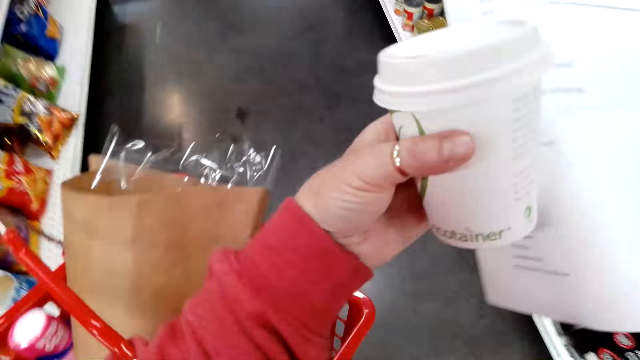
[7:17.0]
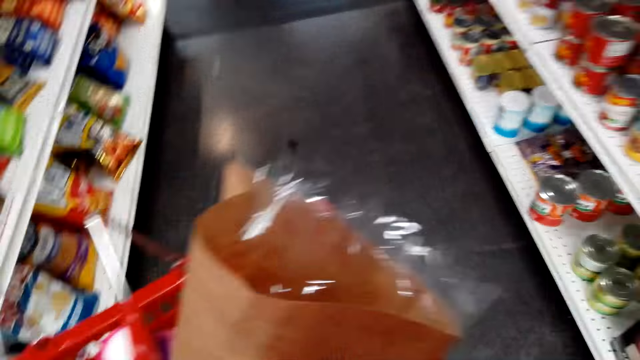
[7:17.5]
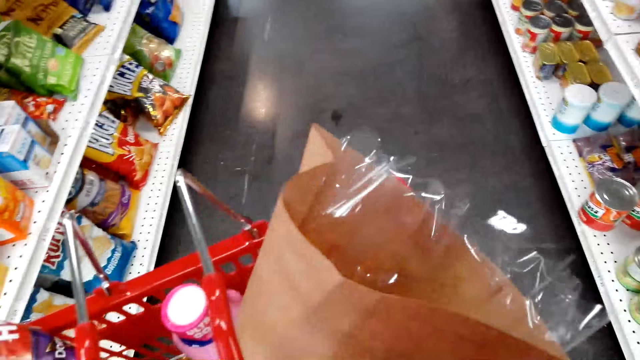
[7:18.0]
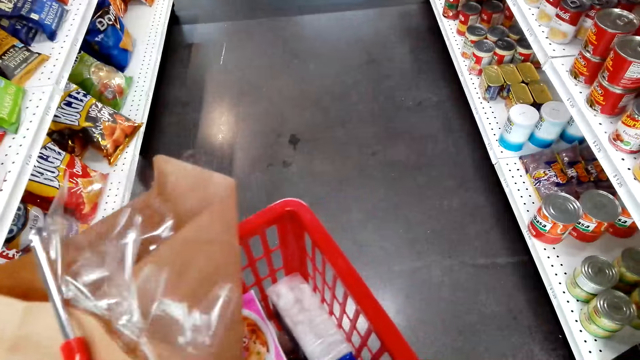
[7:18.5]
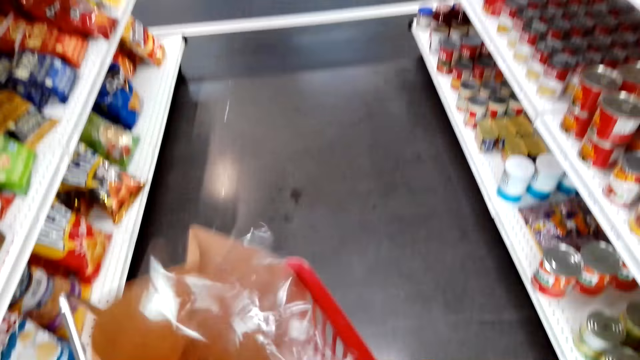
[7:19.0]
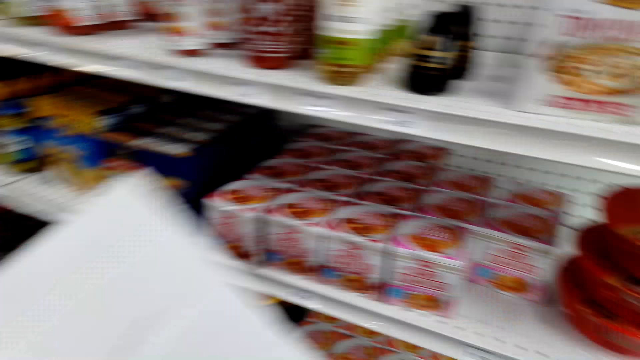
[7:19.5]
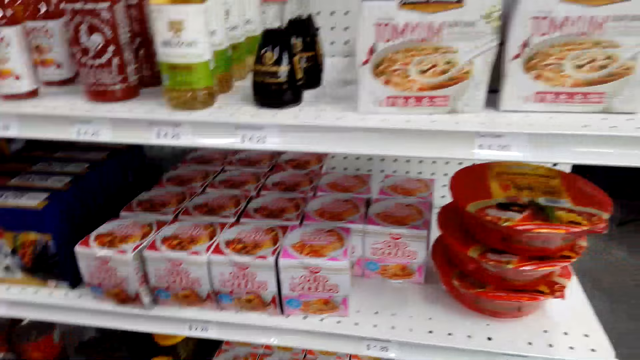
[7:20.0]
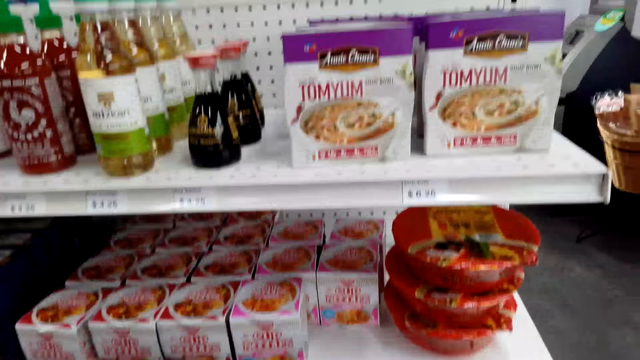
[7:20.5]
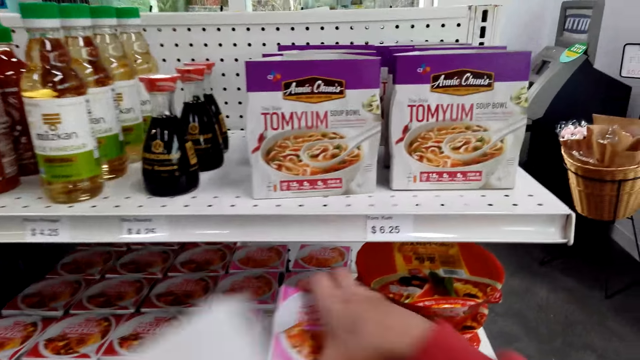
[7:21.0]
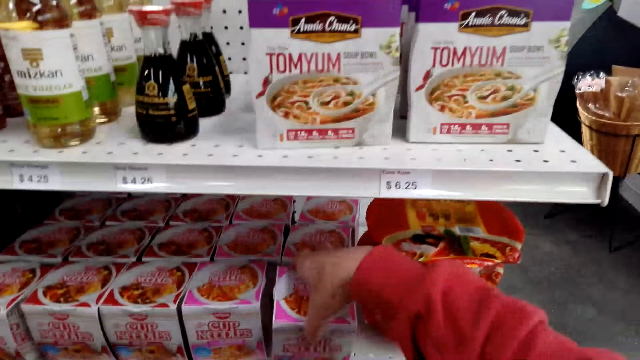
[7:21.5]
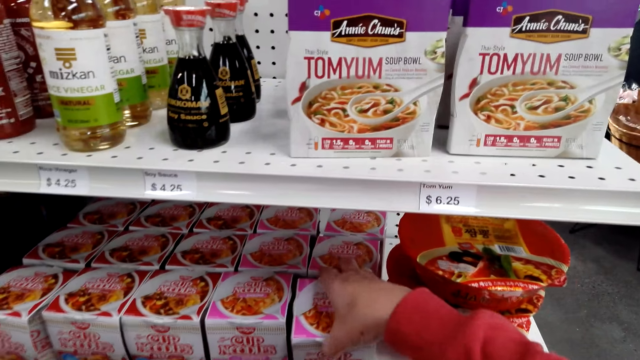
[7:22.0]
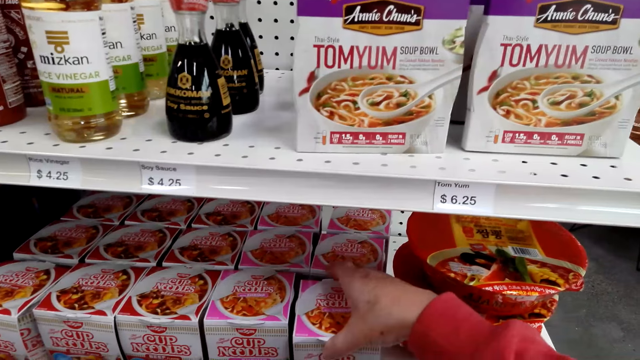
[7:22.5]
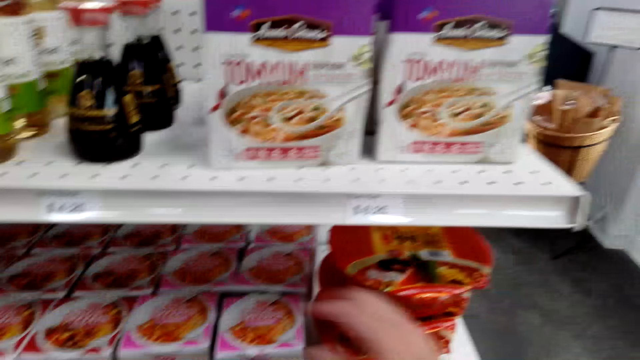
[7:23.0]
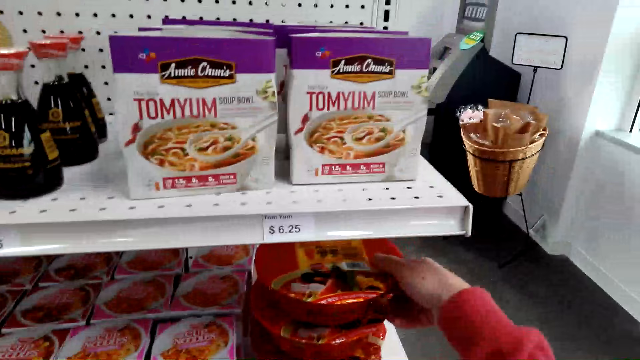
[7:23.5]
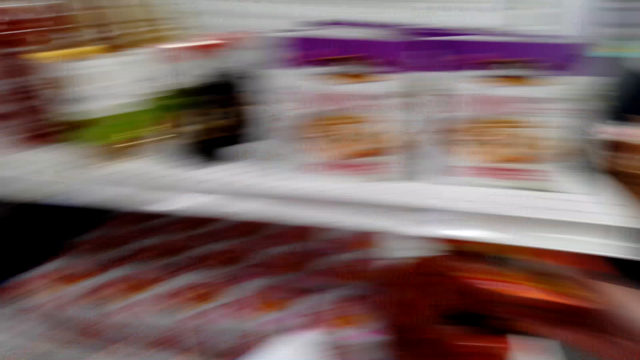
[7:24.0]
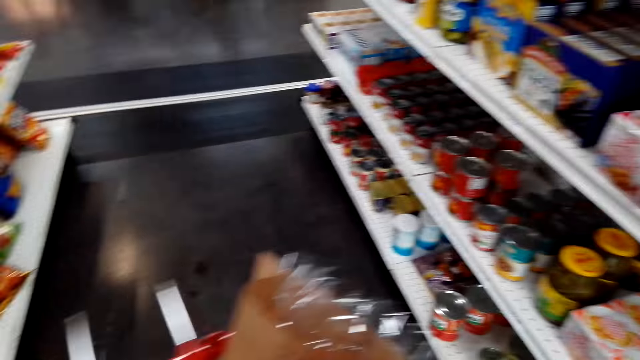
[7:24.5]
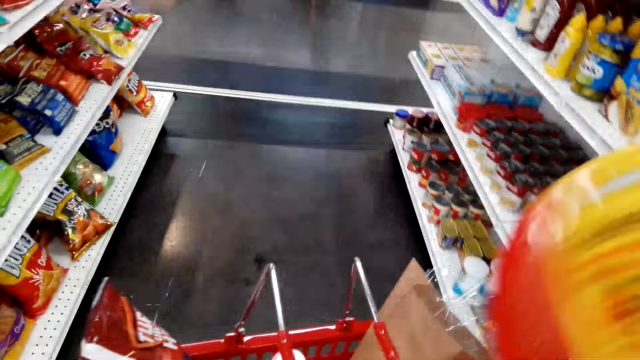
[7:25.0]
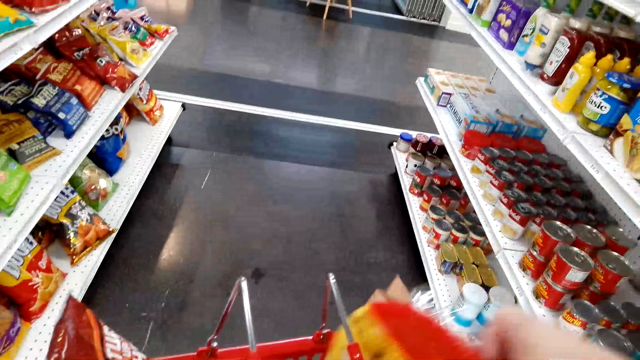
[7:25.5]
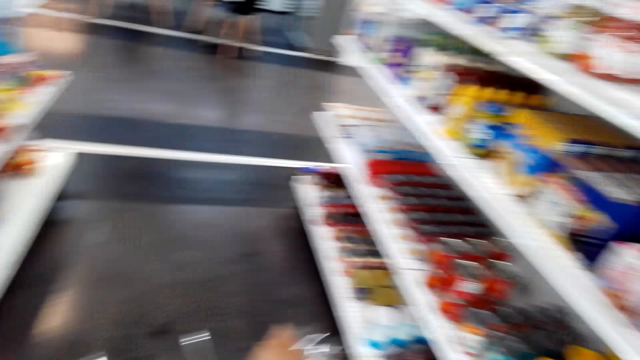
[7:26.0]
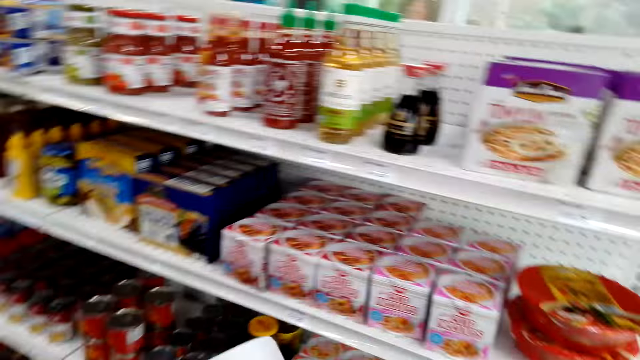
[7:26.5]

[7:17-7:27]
The camera wearer picks up cup noodle. They look at the shopping basket. They touch something in the shopping basket. They look at the shelf. They put the cup noodle in the shelf. They touch a box on the shelf. They release the box. They pick up the seafood noodle packet from the shelf. They put the seafood noodle in the shopping basket.

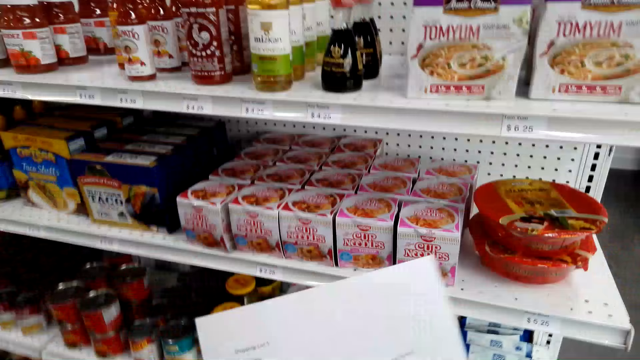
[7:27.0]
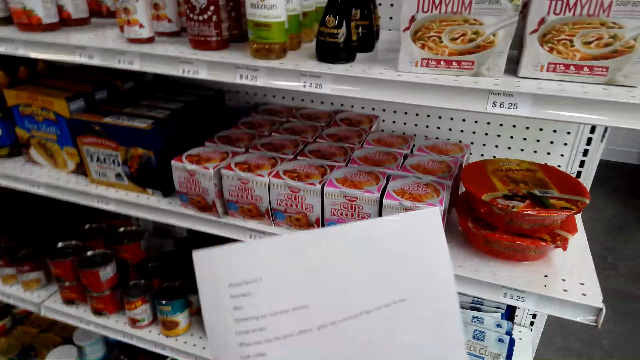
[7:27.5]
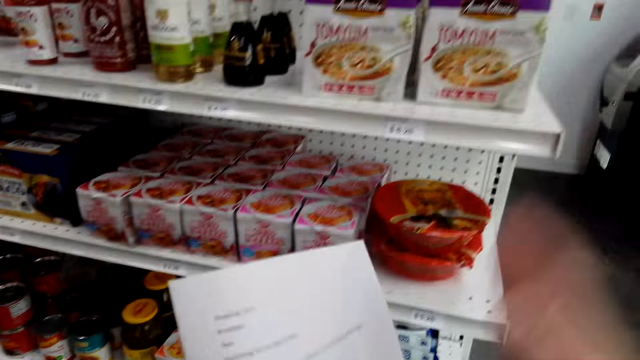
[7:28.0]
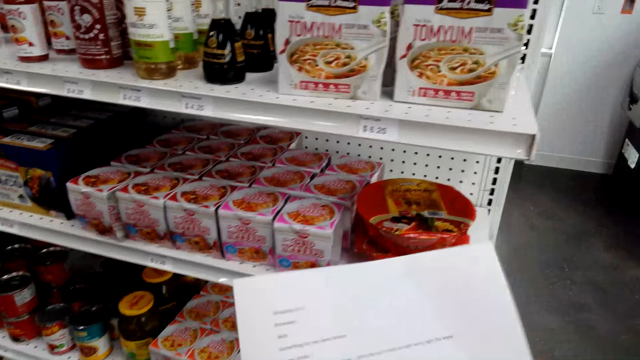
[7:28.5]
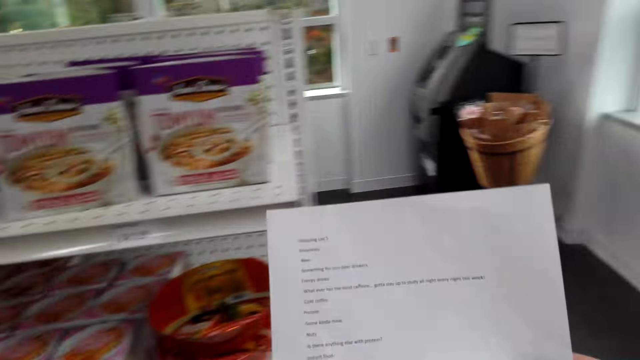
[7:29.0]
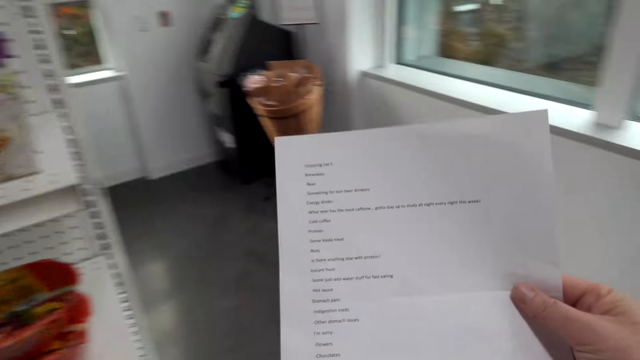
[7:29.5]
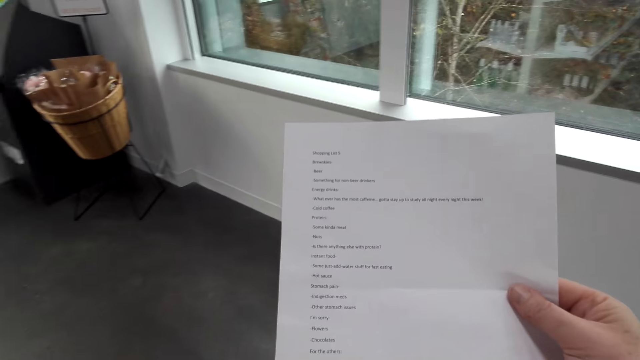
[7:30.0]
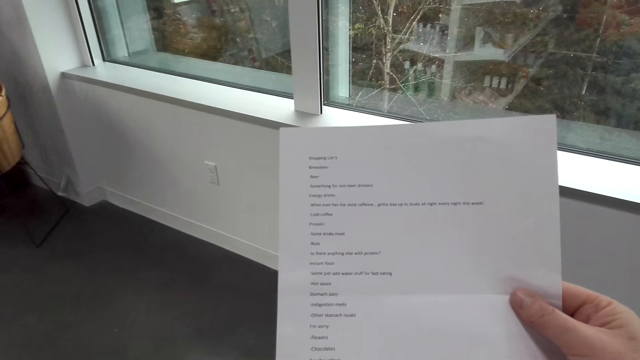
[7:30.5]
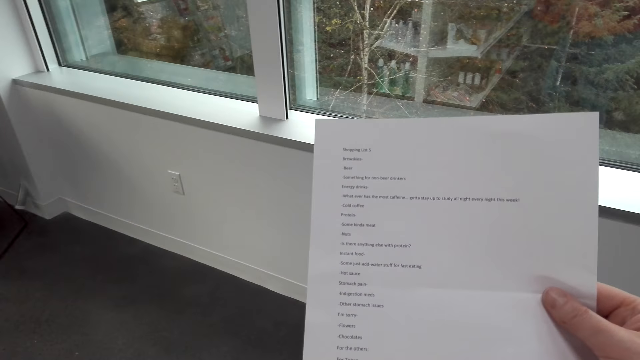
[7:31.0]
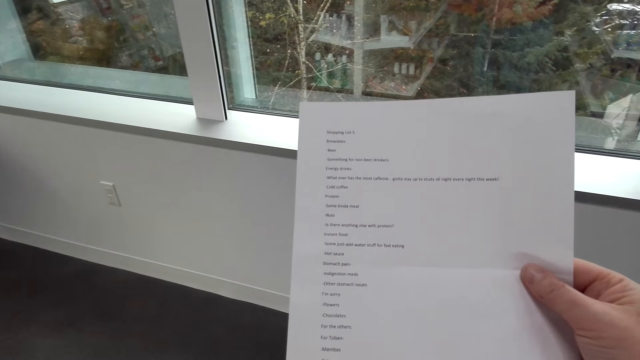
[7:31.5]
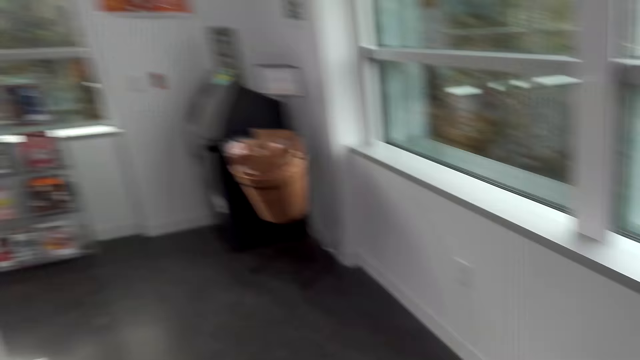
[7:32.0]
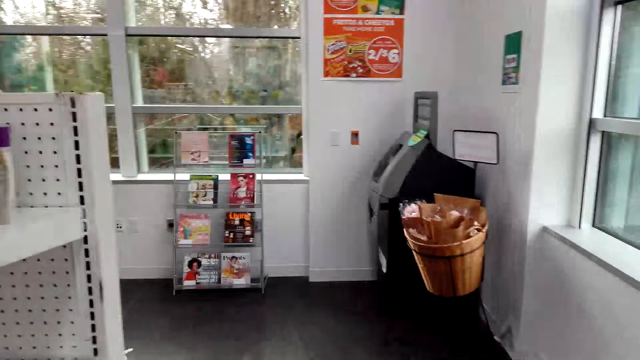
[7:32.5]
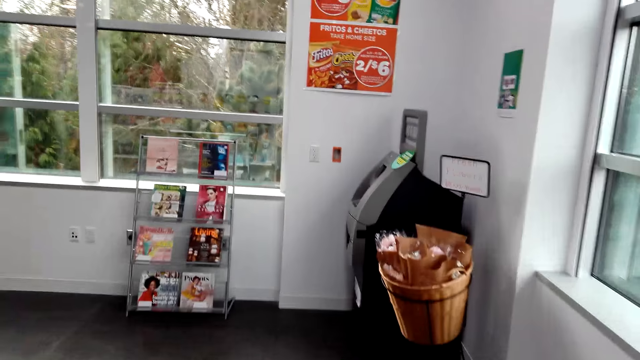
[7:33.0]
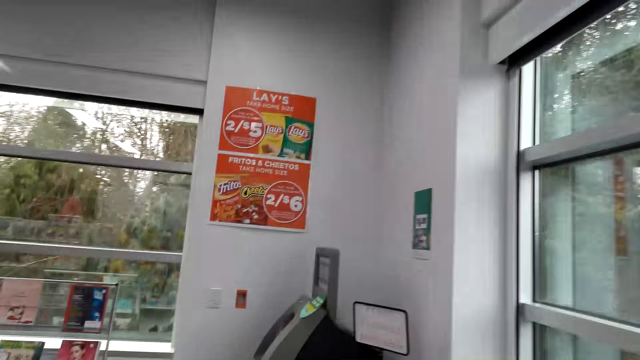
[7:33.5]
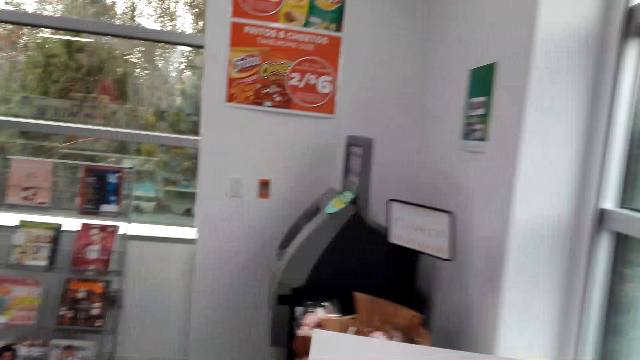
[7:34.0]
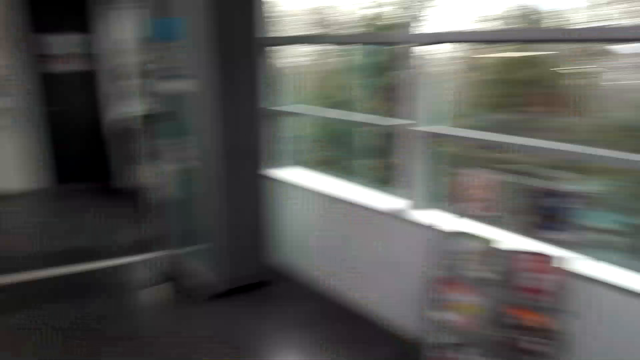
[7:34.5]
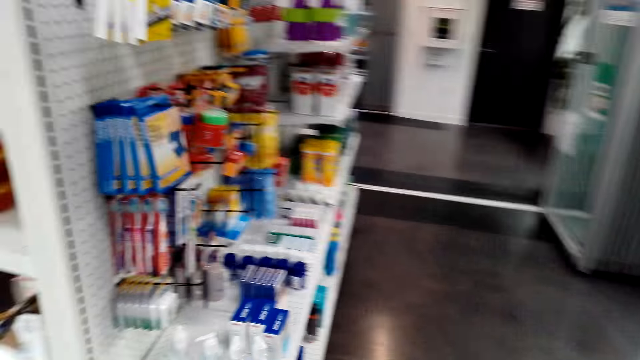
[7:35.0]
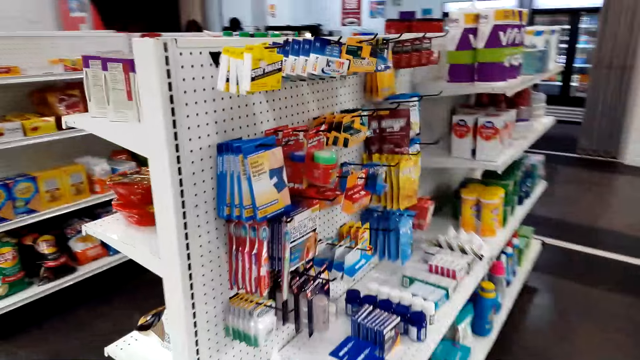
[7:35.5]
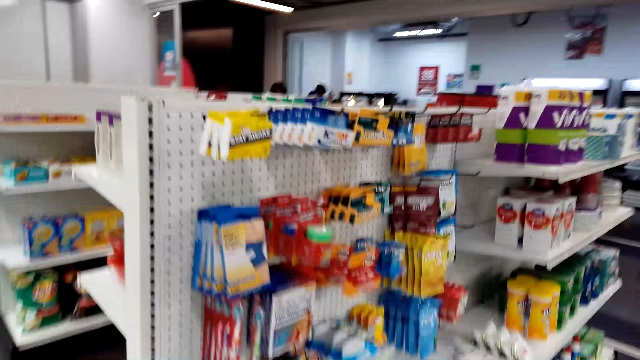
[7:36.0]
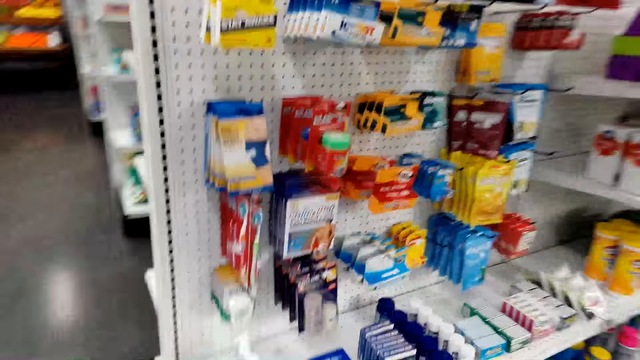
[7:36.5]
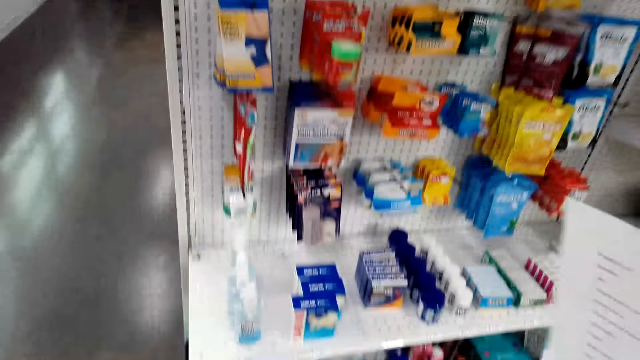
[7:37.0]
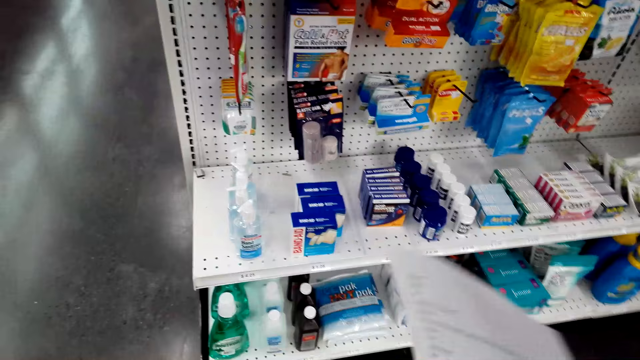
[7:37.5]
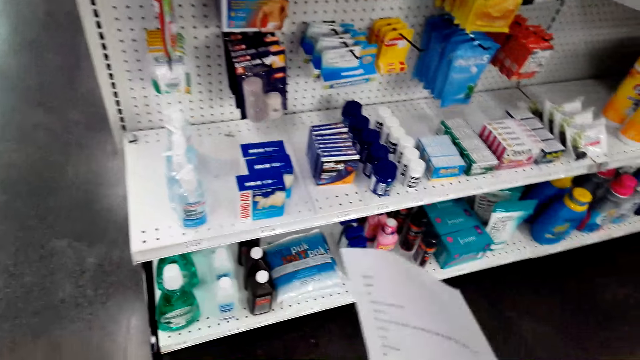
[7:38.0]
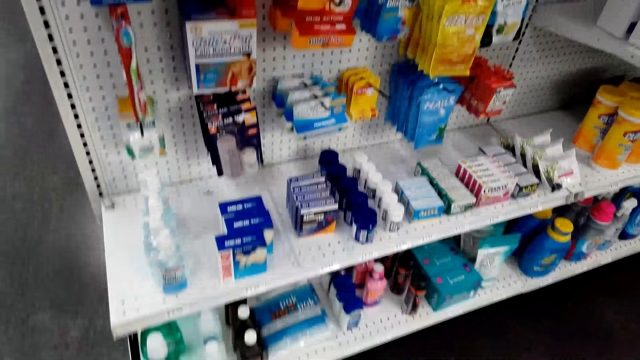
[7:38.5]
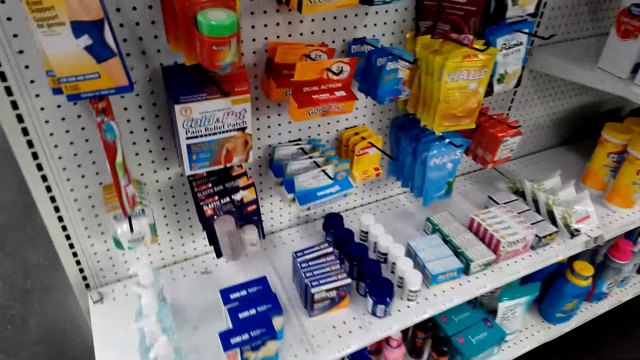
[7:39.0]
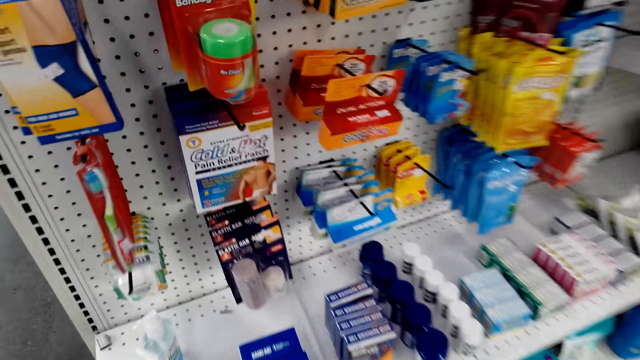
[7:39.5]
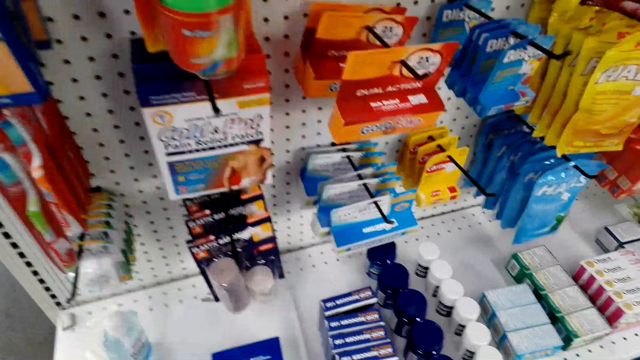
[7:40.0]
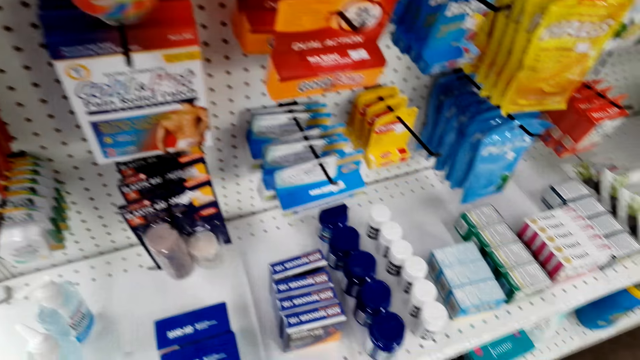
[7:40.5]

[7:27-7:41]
The camera wearer looks at the shelf. They fix the camera. They pass the paper to the right hand. They read the paper. They walk in the supermarket. They look around. They walk around. They pass the paper to the left hand. They stare at the items on the shelves.
